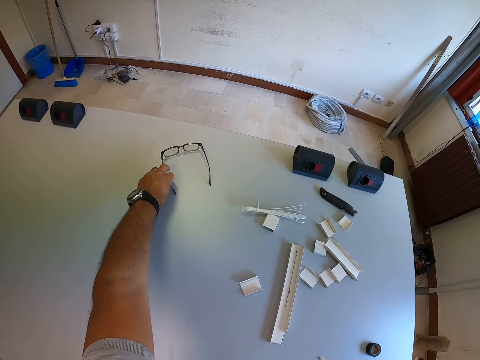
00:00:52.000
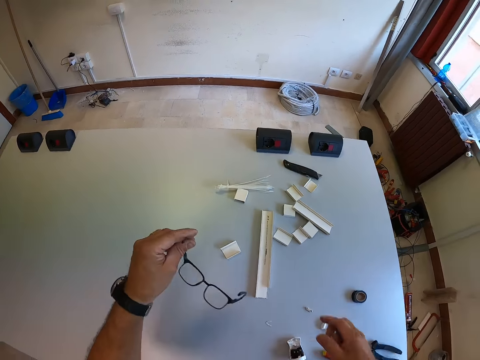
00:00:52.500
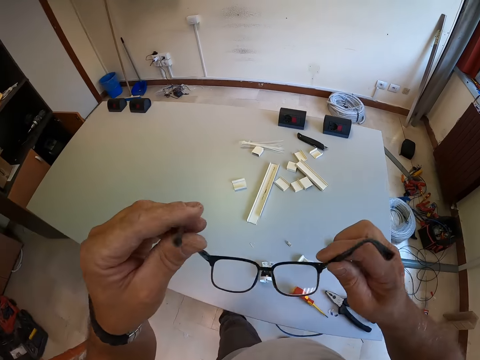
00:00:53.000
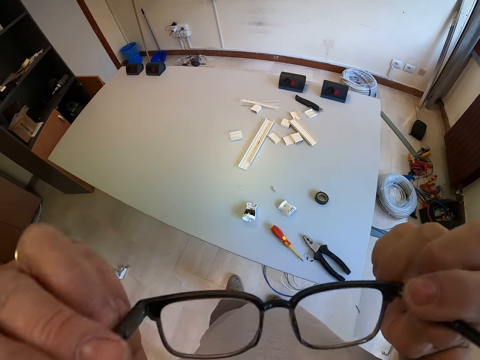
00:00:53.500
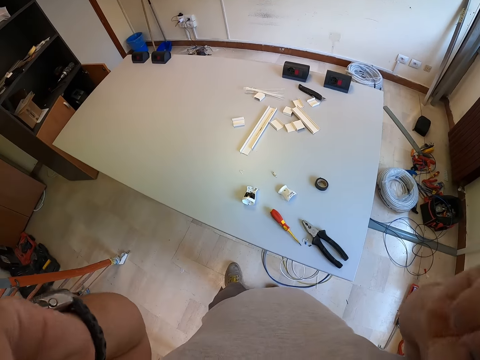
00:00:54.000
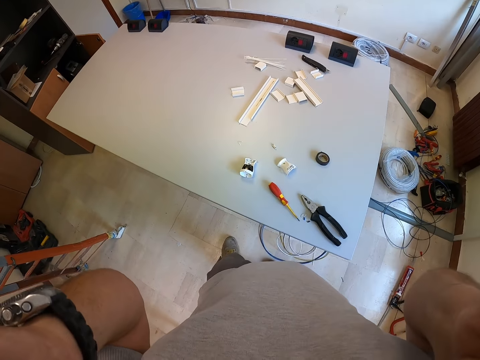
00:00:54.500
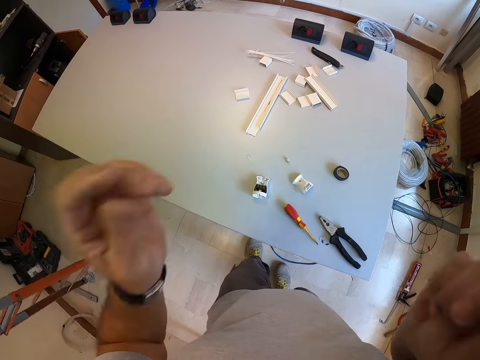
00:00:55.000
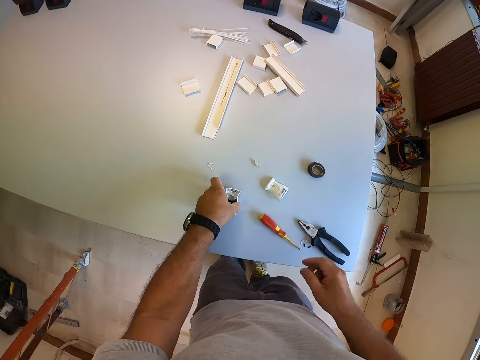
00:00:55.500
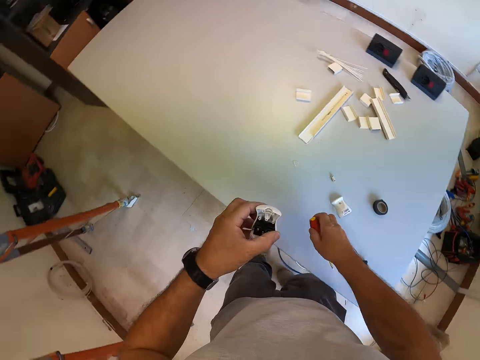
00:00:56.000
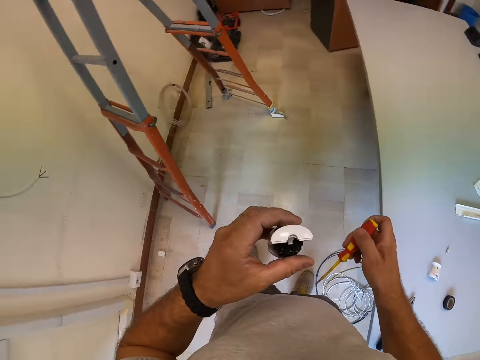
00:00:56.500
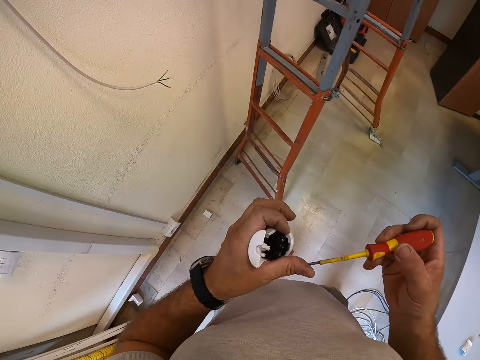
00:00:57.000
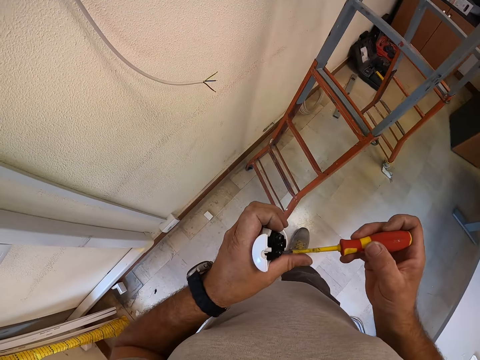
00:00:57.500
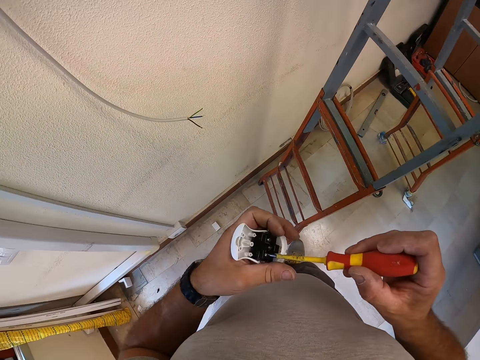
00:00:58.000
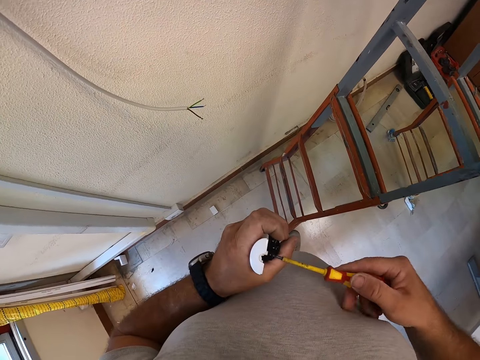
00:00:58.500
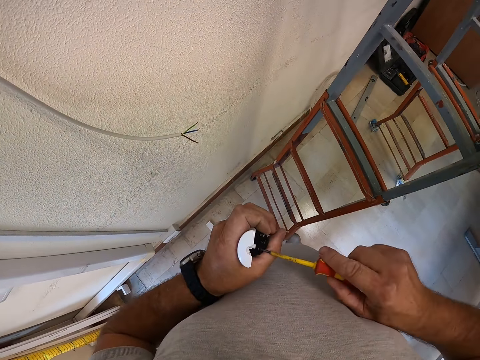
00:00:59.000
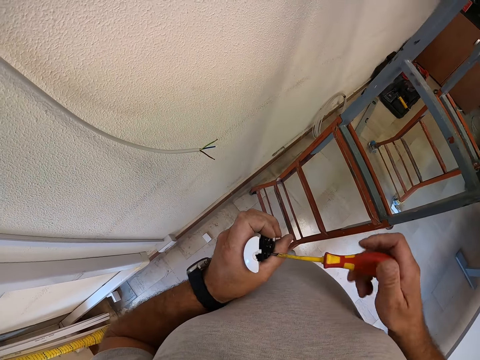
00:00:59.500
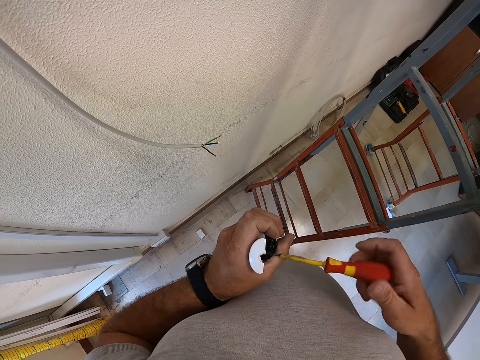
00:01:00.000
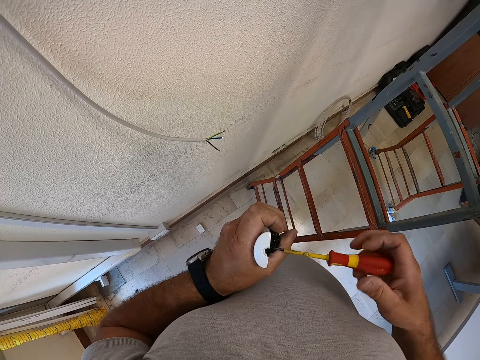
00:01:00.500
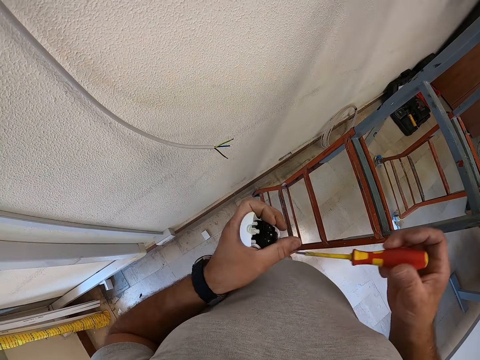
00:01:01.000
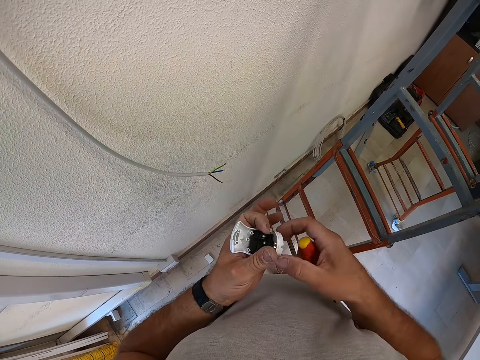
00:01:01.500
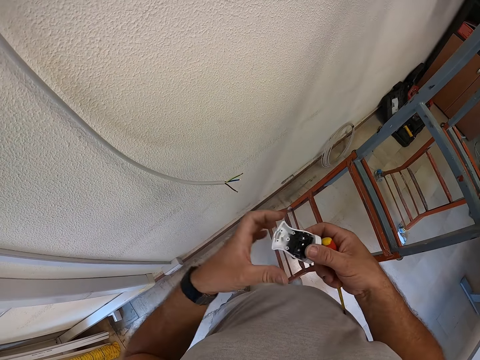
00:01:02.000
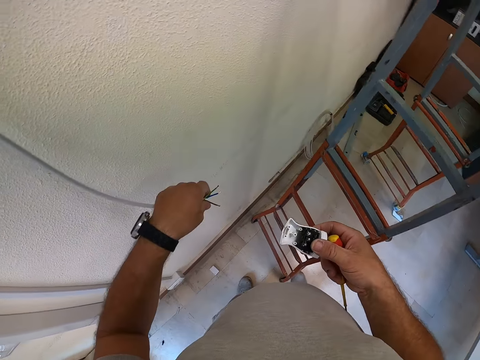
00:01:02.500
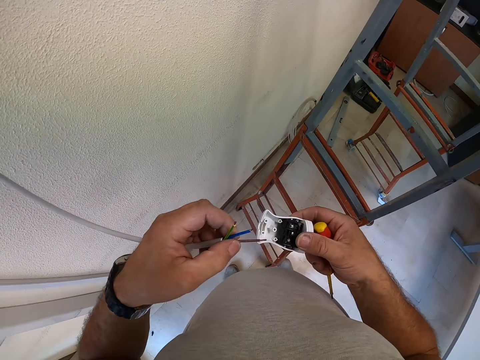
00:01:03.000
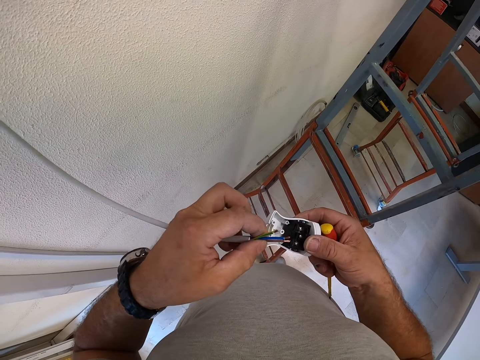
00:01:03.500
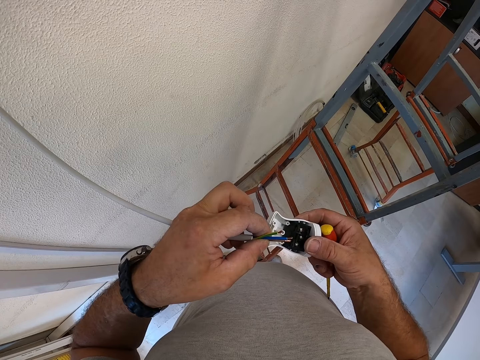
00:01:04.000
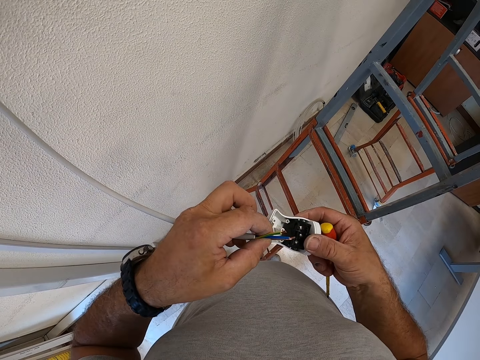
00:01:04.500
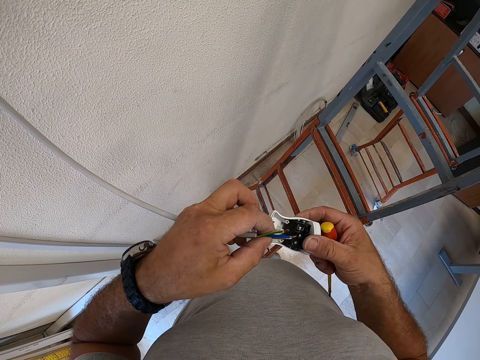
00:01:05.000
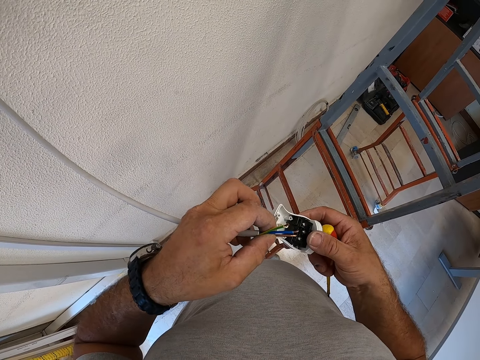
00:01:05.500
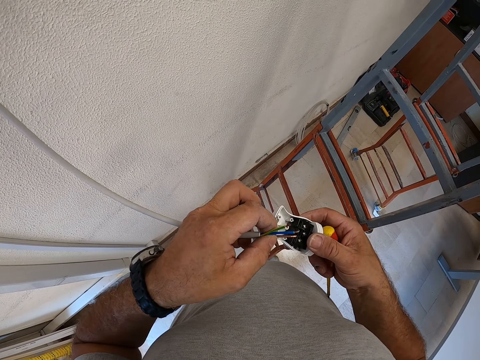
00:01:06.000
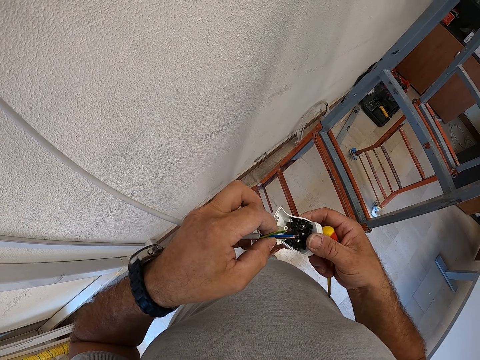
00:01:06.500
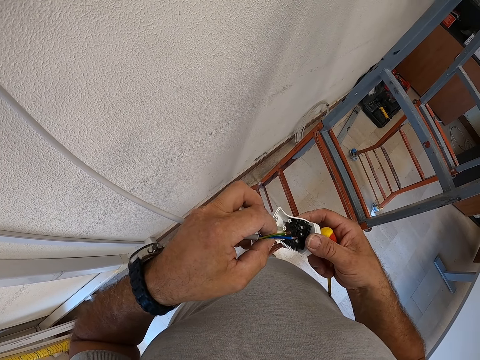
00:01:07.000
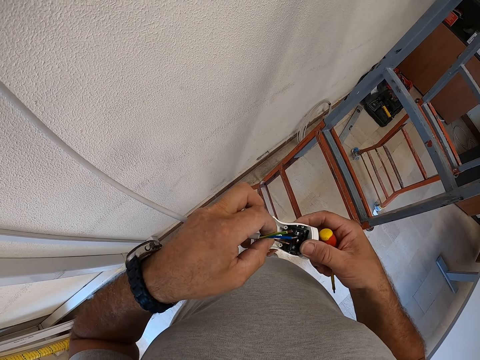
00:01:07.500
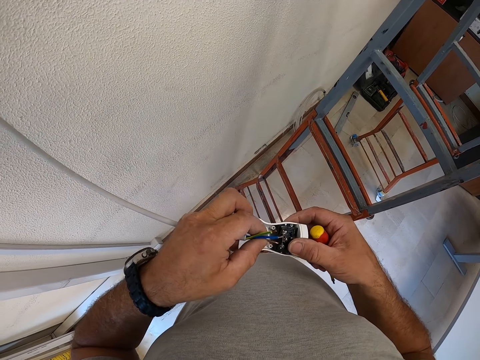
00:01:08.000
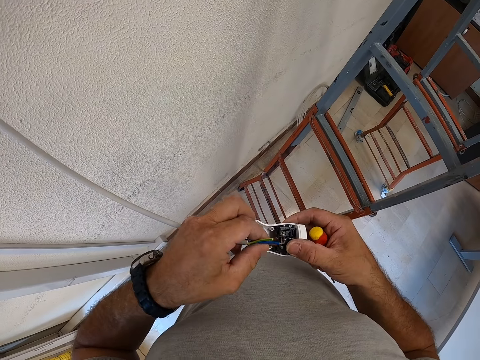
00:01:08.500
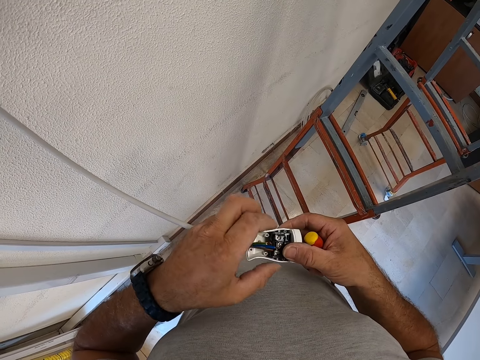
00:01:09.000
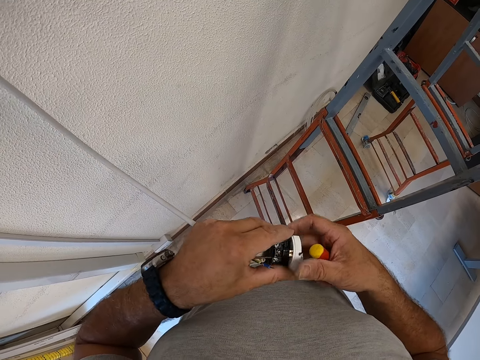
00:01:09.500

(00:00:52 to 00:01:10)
The camera wearer picks up his eyeglasses from the table with his left hand. He holds the eyeglasses with both hands. He puts on his eyeglasses. He picks up the plug or bulb connector from the table with his left hand. He picks up the screwdriver from the table with his right hand. He moves towards the wall. He holds the screwdriver. He holds the bulb connector. He loosens a nut in the plug with the screwdriver. He holds the bulb connector with the other hand. He grabs the wire on the wall with his left hand. He connects a wire to a terminal in the plug.

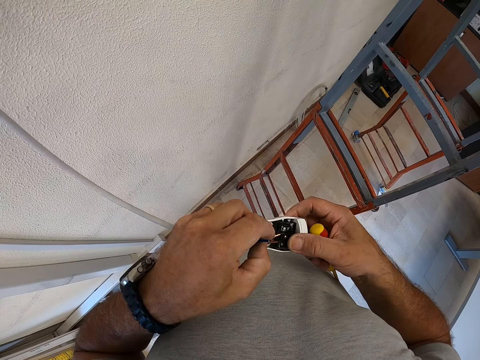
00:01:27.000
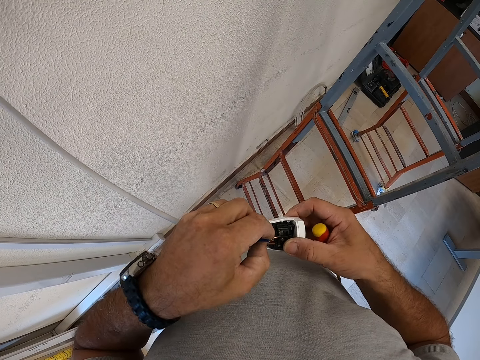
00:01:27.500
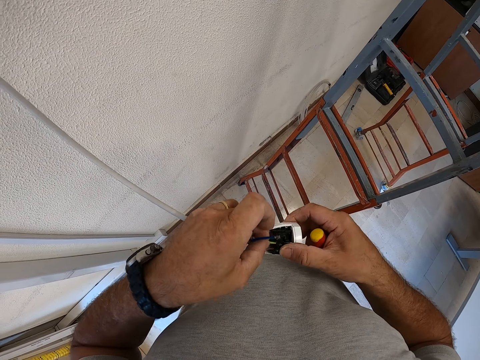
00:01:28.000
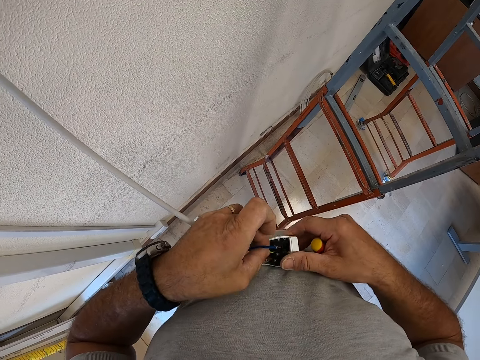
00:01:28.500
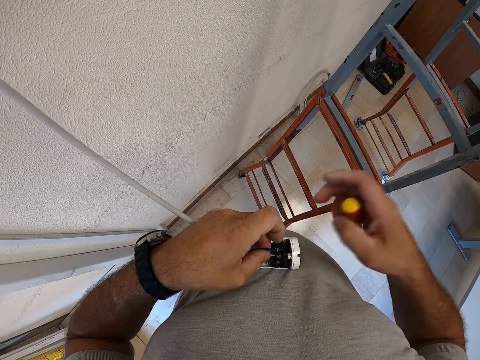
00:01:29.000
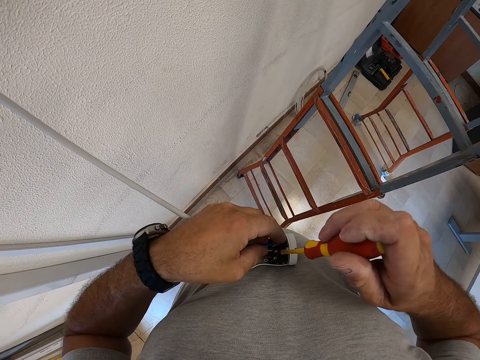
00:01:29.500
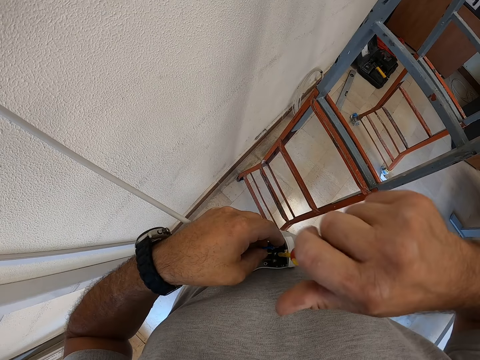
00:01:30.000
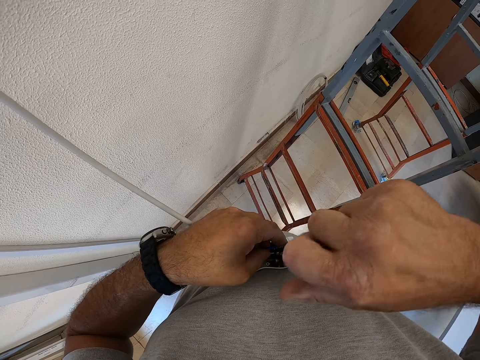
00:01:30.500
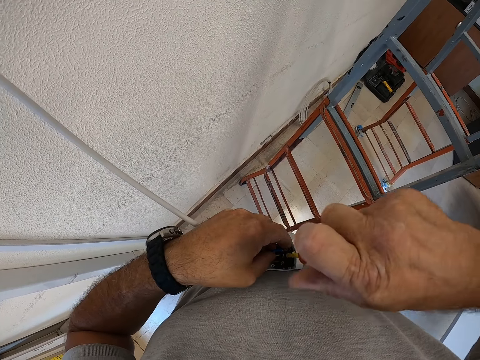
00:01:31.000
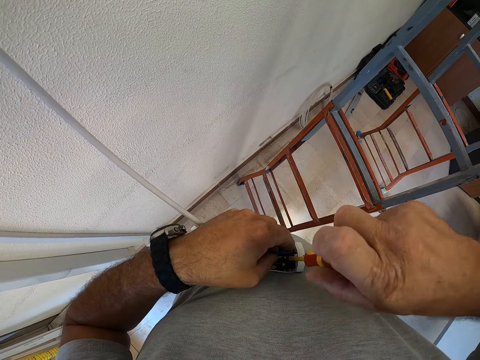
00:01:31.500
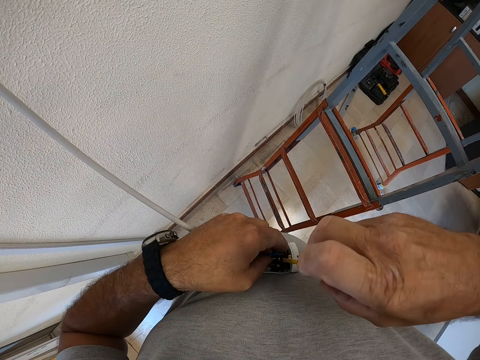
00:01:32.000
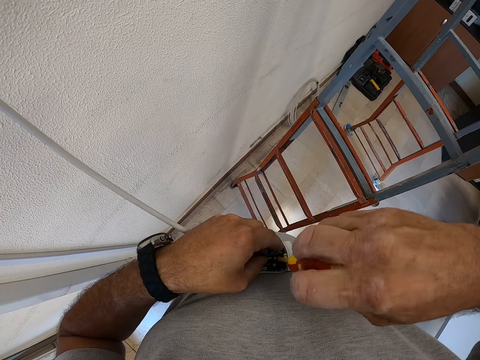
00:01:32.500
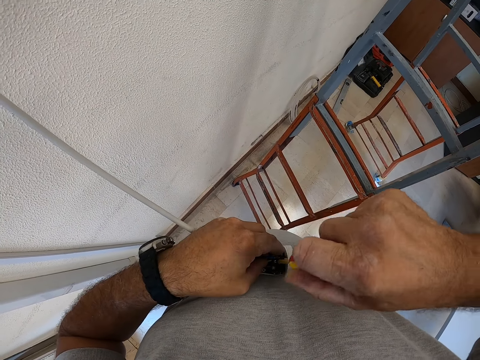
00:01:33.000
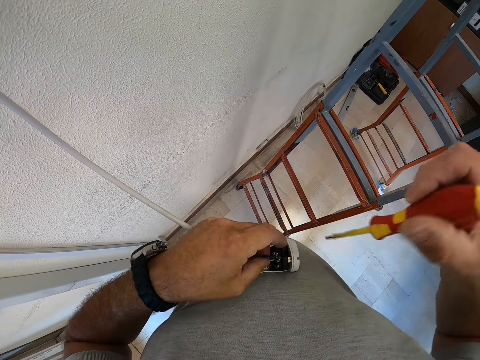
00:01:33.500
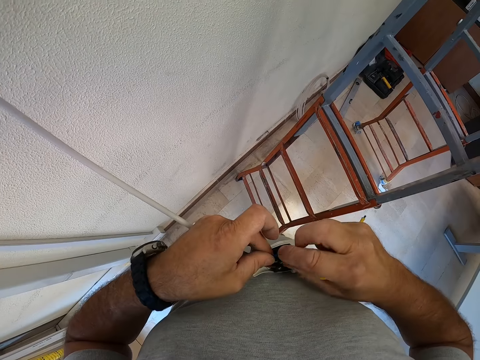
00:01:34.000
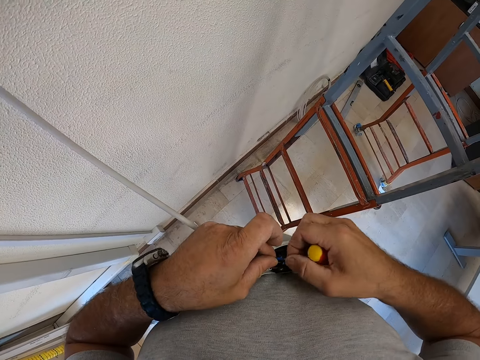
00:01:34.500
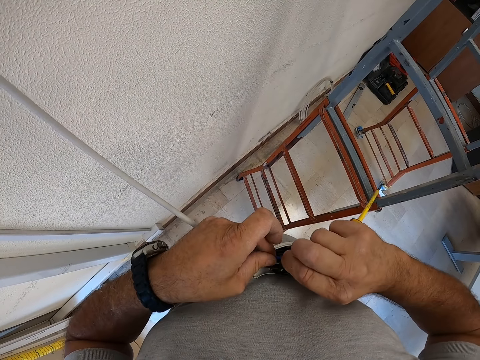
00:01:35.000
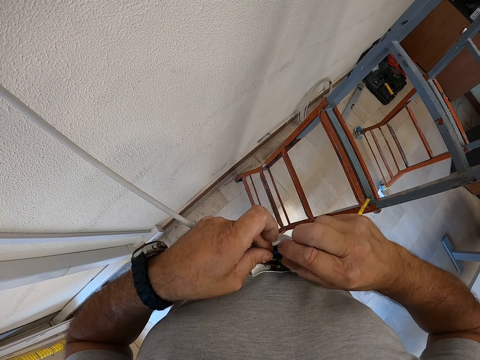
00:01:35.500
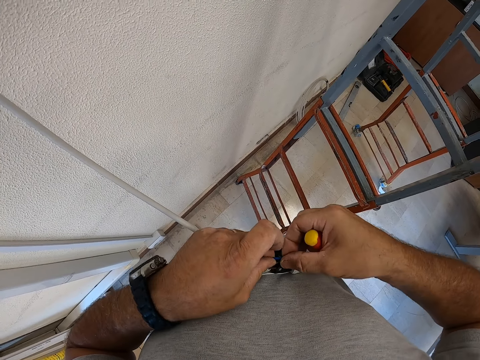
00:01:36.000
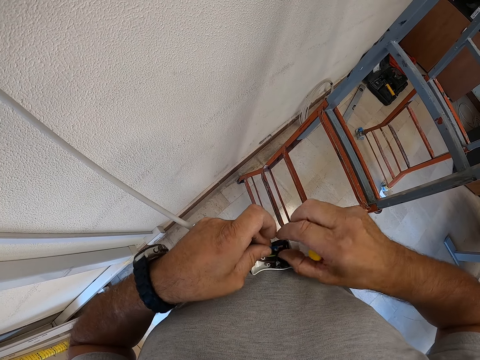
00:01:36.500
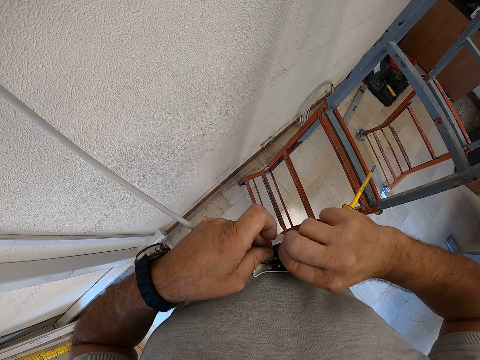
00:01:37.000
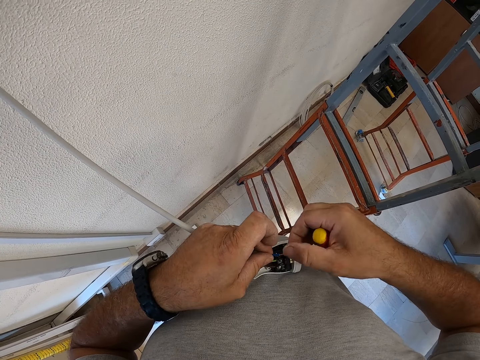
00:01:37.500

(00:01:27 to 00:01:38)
The camera wearer holds the wire. He tightens a nut in the plug terminal with the screwdriver. He tightens the wire with his right hand. He twists the wire.
